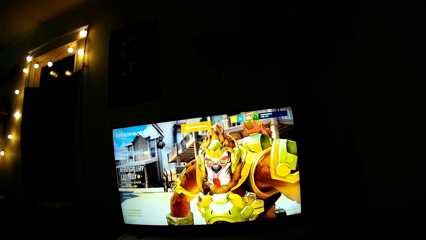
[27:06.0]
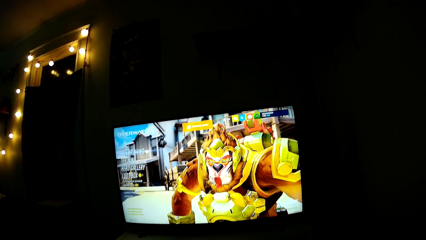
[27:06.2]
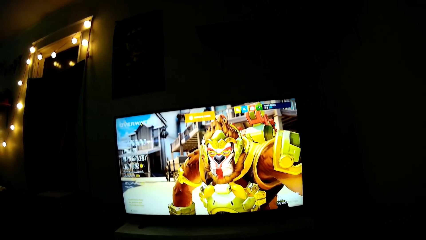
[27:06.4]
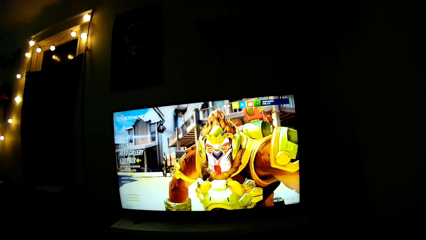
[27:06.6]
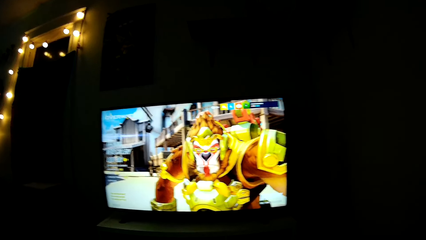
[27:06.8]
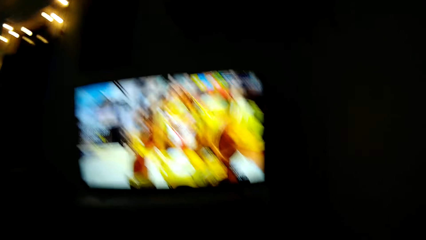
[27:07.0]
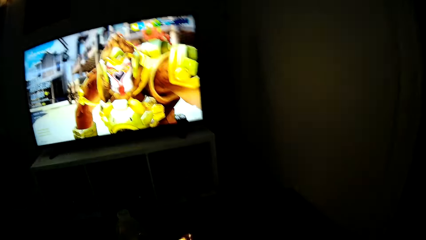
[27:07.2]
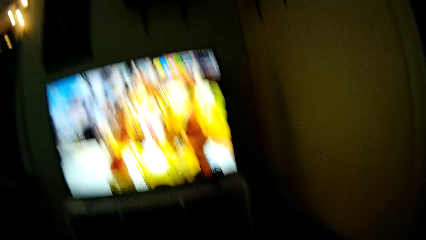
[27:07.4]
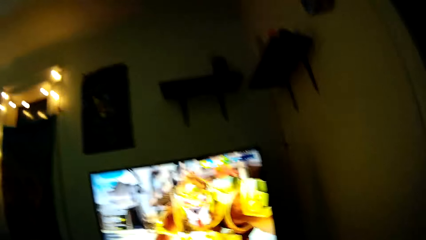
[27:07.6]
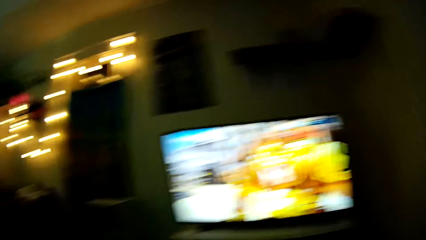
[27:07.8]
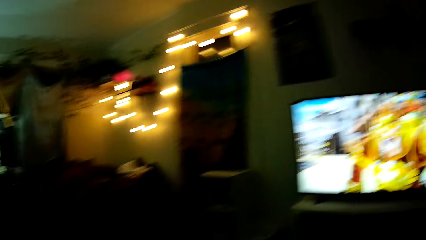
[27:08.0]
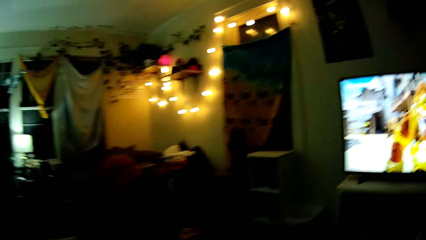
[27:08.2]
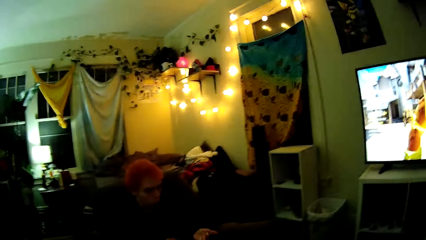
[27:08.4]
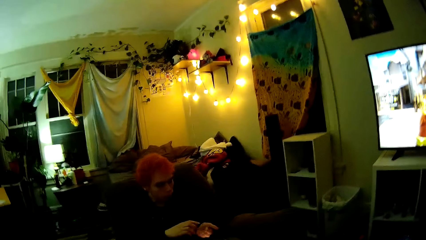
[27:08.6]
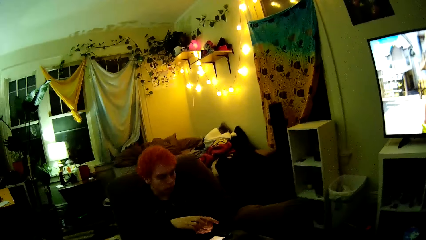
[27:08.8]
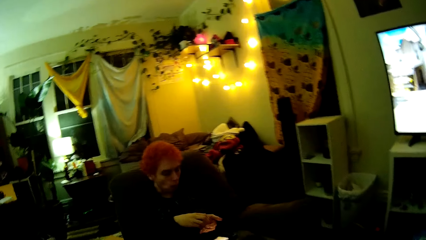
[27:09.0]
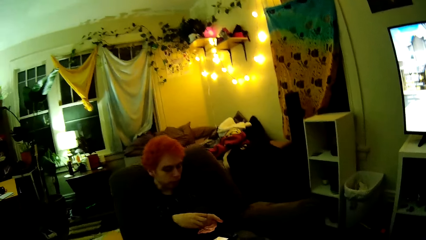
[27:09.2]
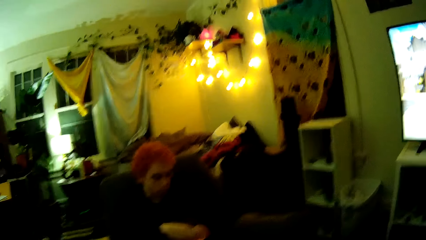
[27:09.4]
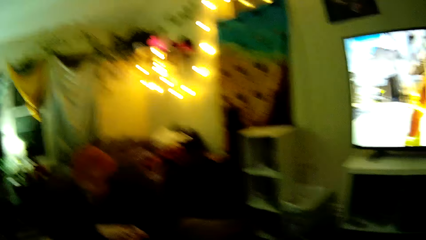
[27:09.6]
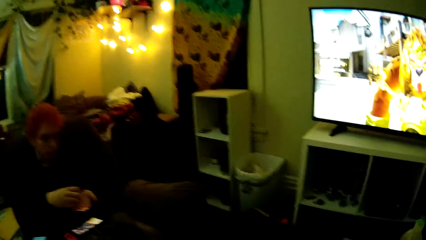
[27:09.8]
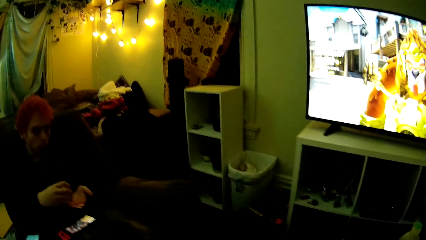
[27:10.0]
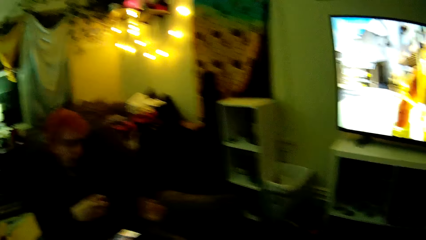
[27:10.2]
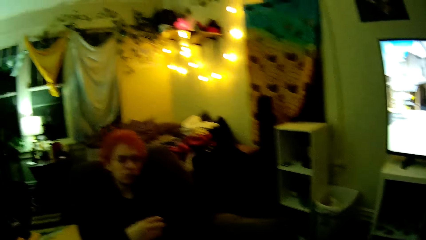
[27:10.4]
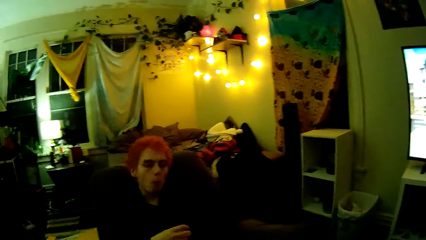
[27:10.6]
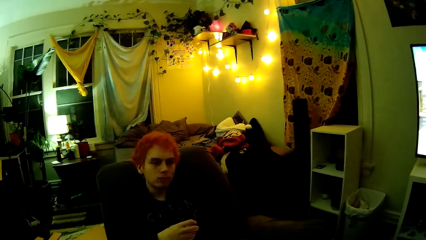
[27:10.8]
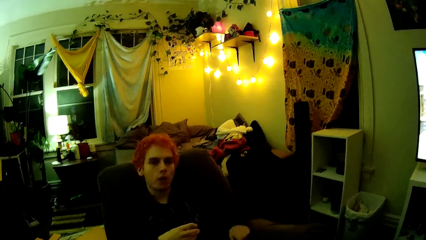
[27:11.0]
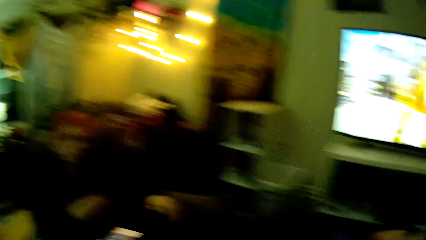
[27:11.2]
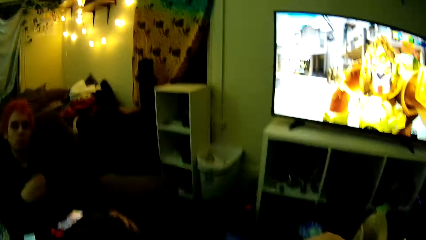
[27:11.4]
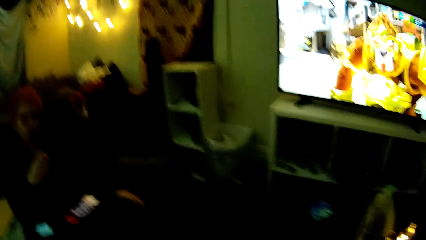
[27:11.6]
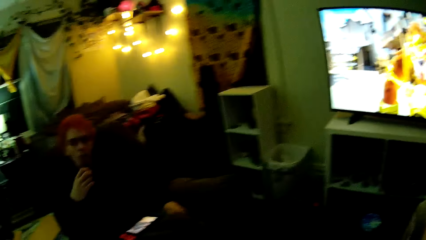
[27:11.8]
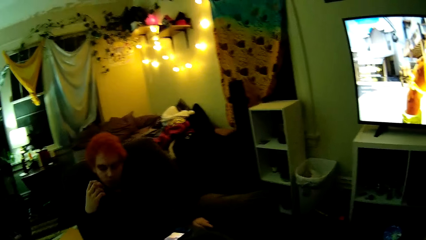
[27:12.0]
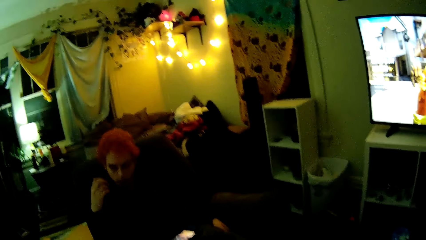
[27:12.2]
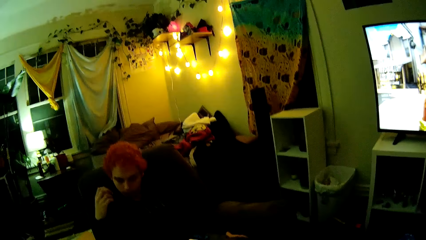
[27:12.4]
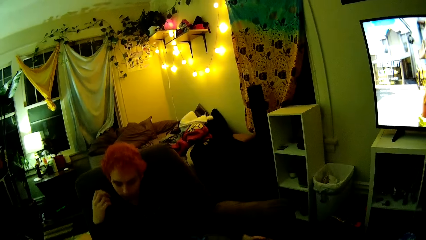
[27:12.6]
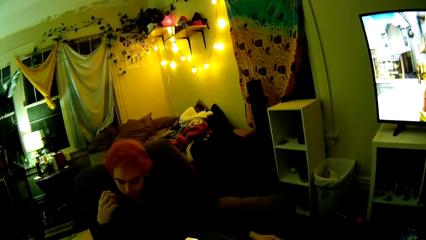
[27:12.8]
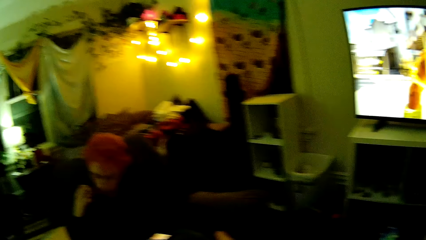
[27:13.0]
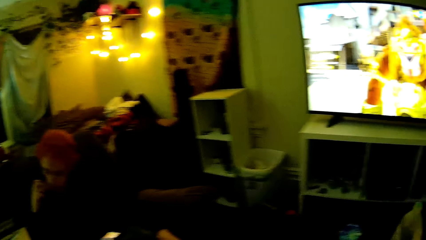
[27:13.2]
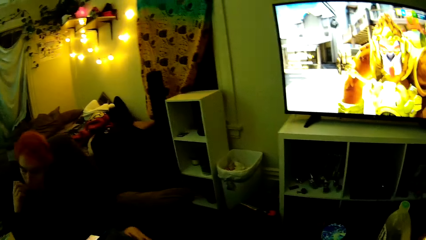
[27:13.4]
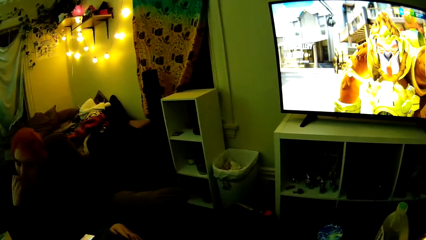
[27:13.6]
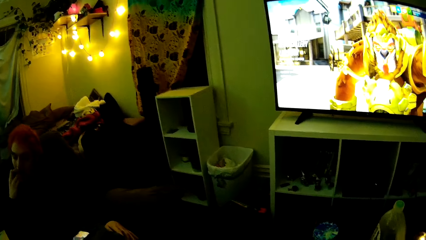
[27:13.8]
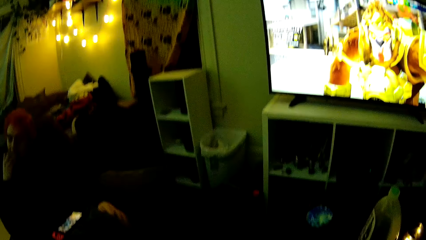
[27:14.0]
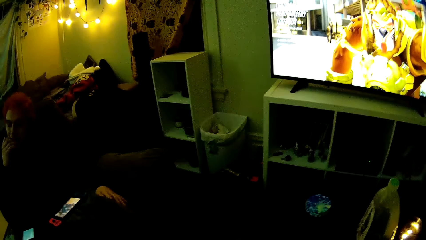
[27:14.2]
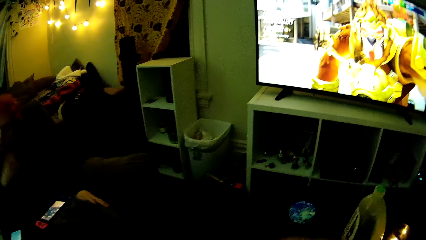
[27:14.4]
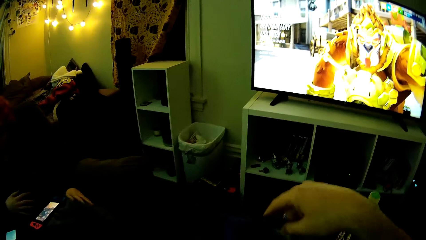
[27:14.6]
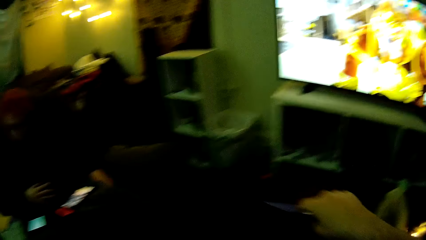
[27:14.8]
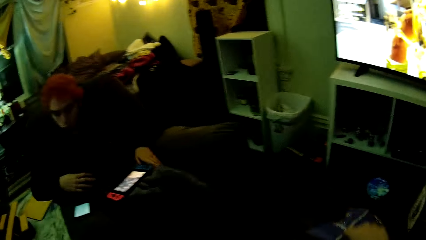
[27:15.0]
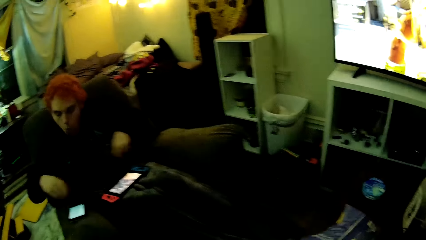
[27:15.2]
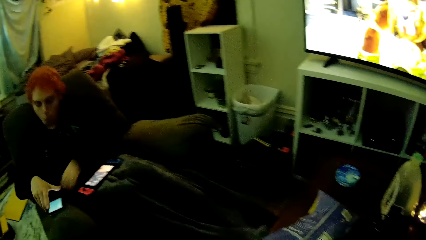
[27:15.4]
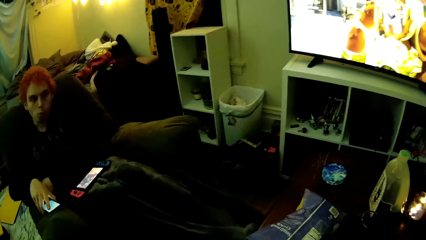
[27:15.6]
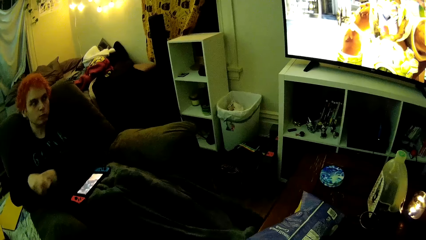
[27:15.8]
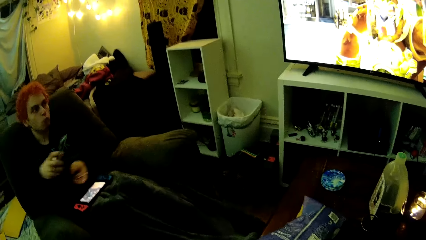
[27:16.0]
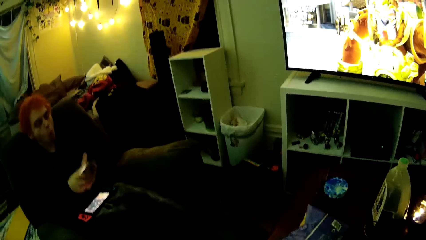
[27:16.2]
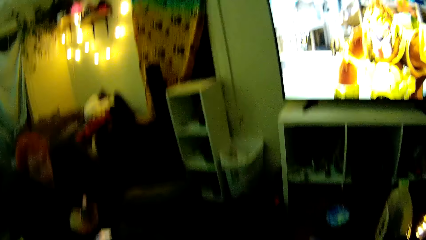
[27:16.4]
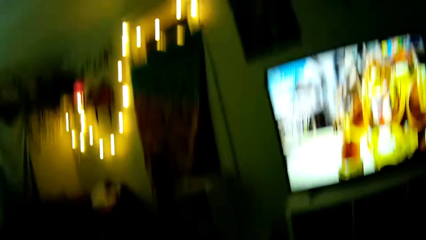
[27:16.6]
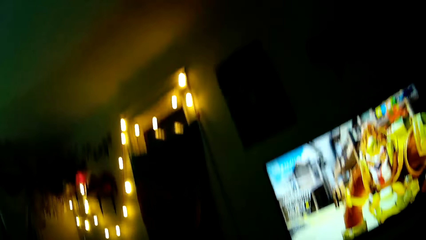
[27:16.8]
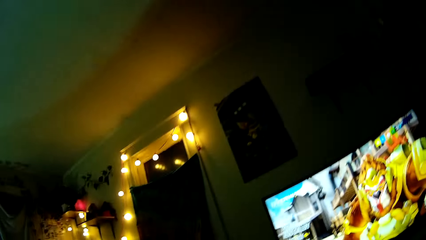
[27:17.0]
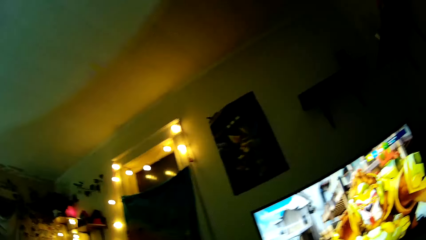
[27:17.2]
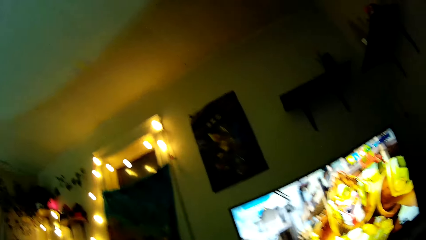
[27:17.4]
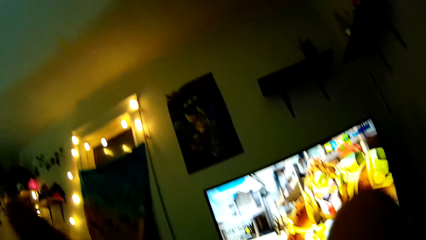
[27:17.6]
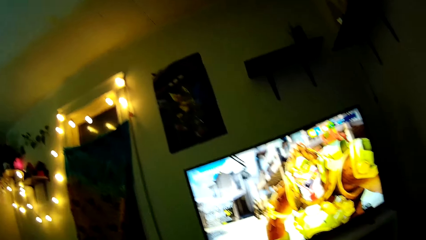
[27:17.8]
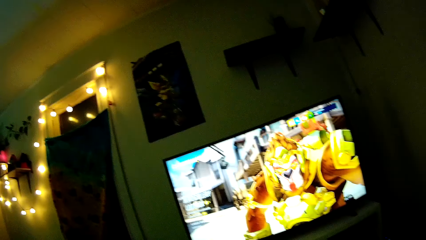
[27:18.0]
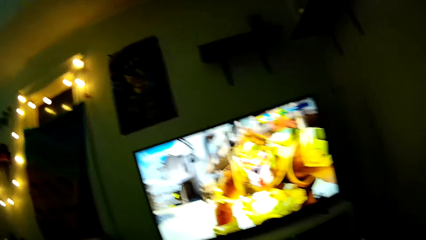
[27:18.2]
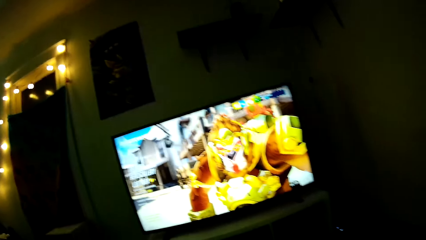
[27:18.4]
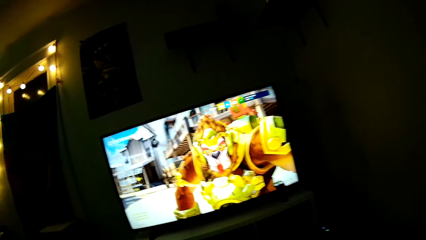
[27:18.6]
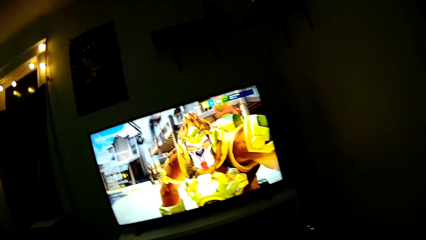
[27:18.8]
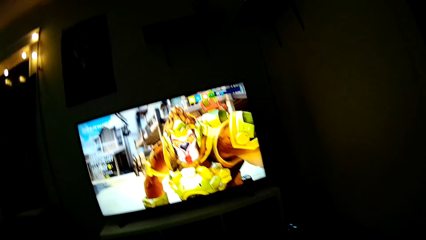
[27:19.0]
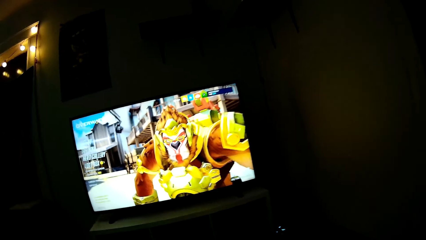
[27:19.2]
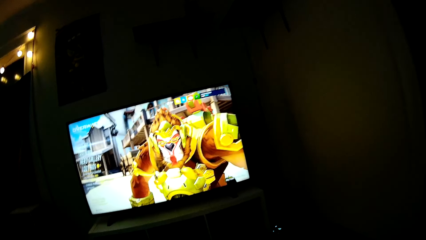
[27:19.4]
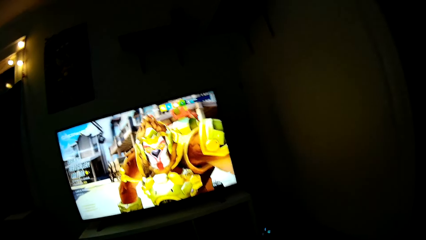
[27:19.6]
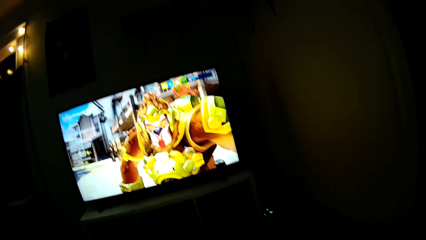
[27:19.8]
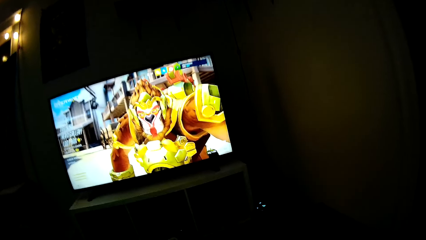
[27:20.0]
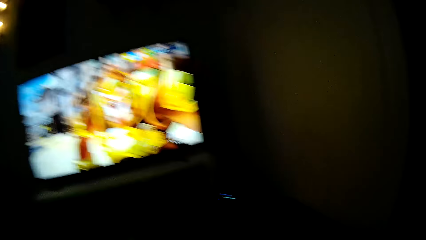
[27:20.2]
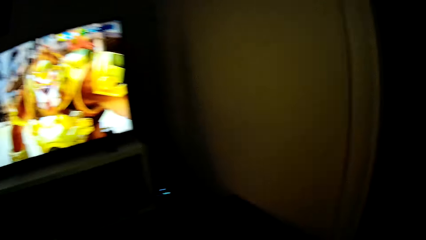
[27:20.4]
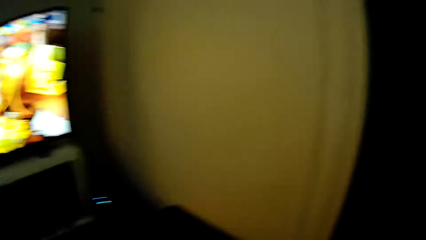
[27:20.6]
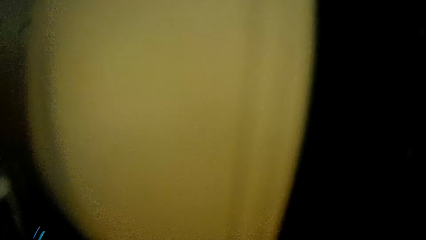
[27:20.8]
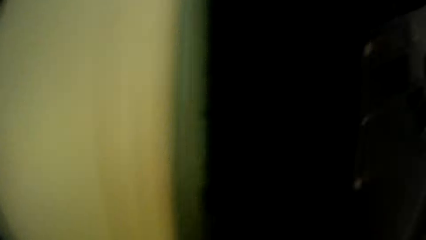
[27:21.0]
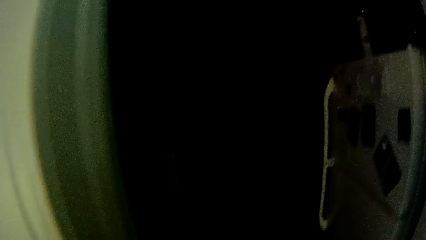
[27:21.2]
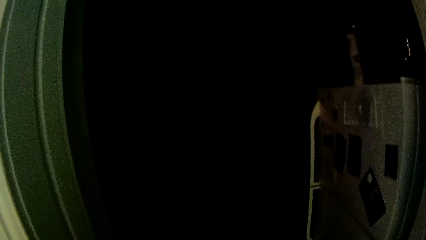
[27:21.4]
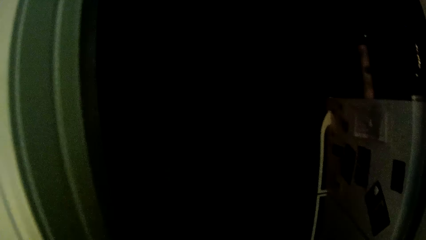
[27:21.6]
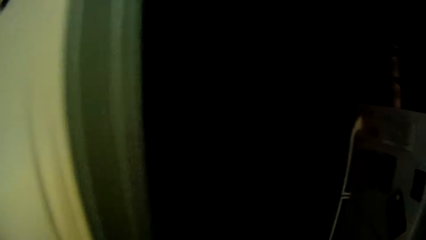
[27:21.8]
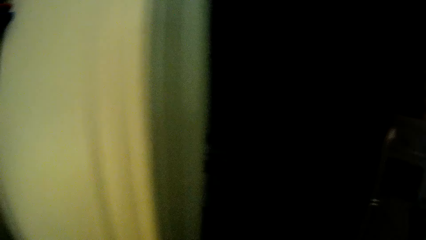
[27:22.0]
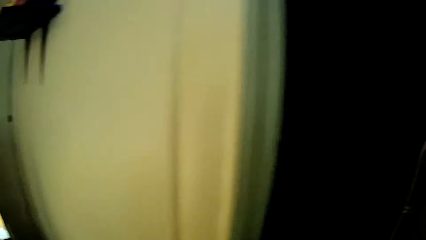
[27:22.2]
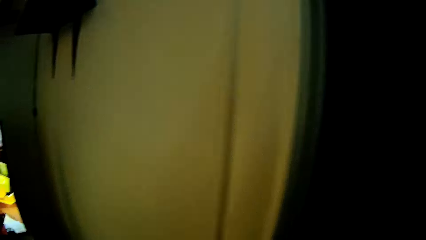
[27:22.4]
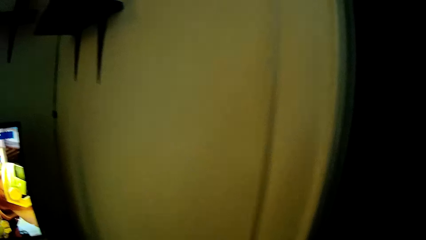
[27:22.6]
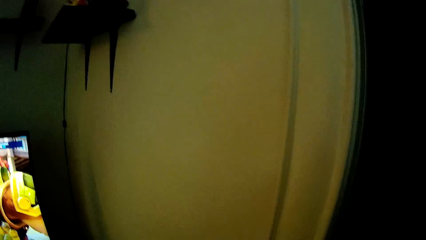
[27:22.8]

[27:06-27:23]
The camera wearer dialogues with a man. The man takes snacks on his hand. The man eats crisps. The camera wearer places a crisps pack on the table. They walk to the kitchen.
